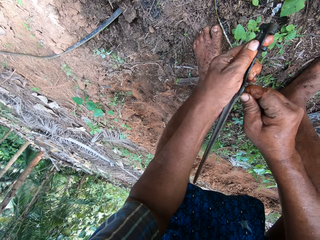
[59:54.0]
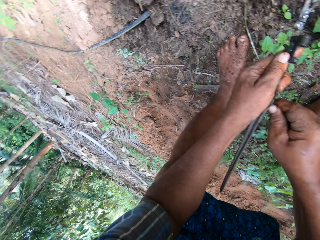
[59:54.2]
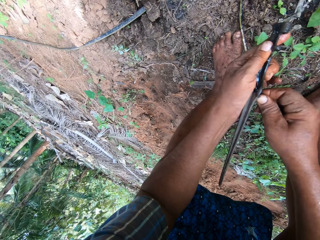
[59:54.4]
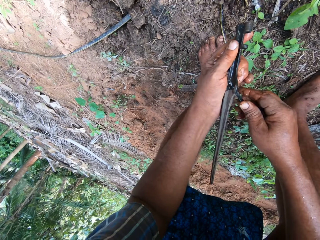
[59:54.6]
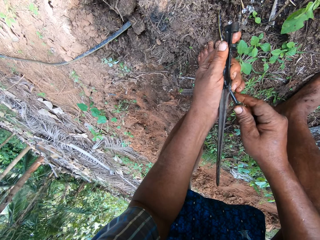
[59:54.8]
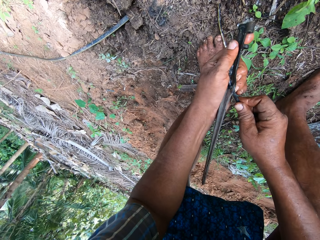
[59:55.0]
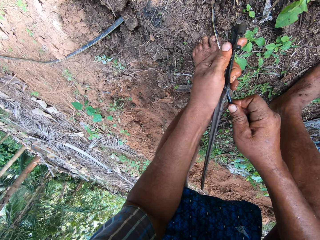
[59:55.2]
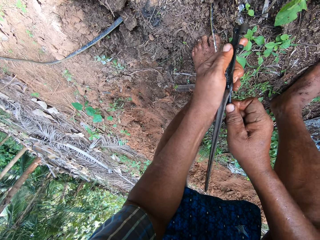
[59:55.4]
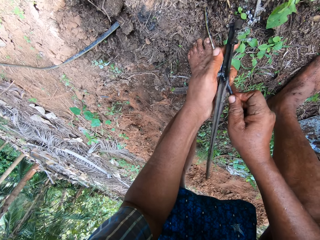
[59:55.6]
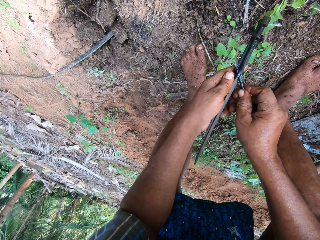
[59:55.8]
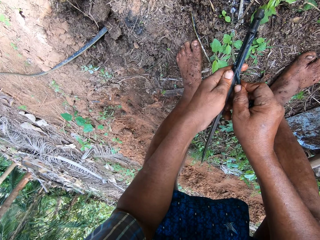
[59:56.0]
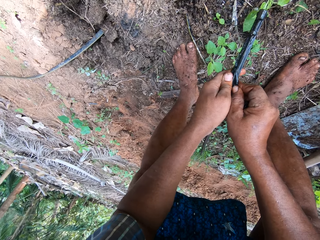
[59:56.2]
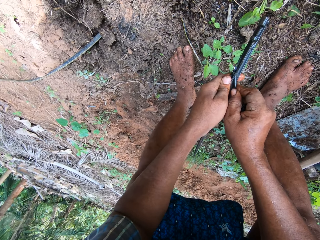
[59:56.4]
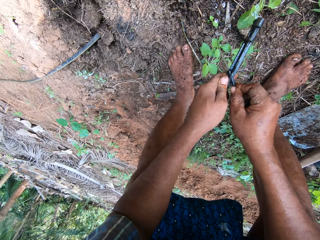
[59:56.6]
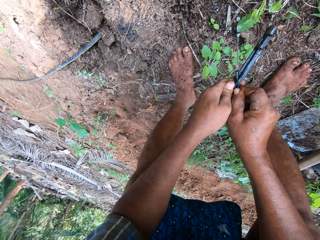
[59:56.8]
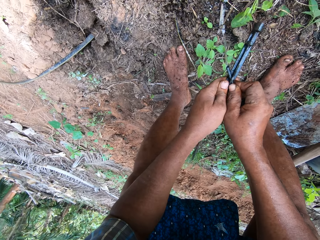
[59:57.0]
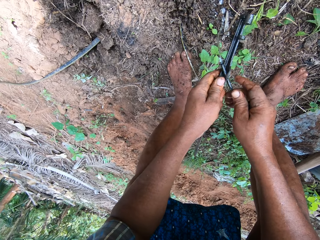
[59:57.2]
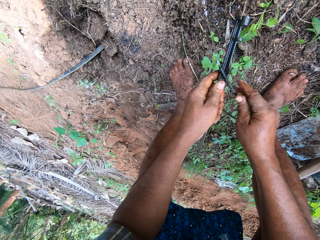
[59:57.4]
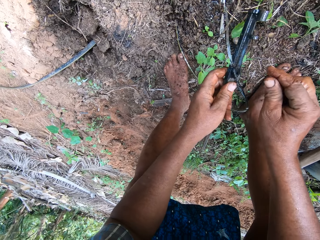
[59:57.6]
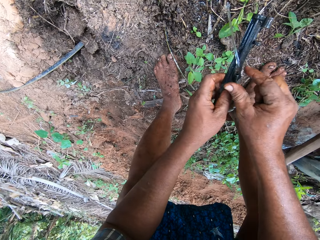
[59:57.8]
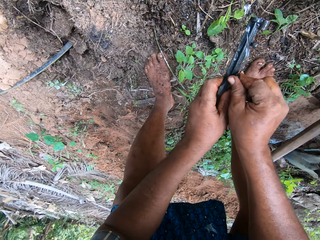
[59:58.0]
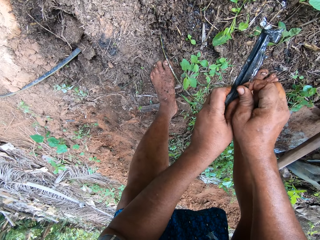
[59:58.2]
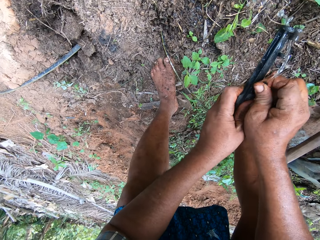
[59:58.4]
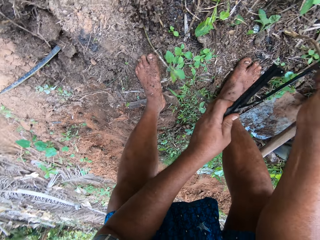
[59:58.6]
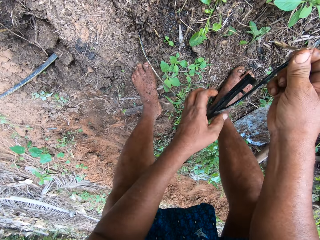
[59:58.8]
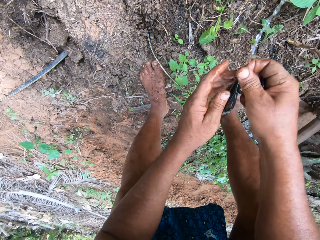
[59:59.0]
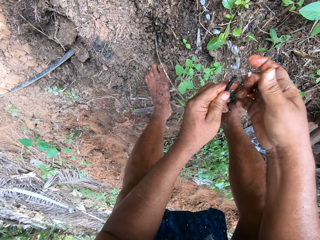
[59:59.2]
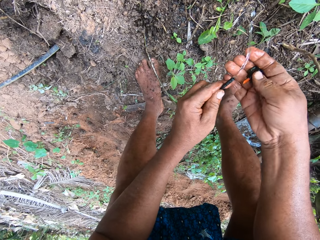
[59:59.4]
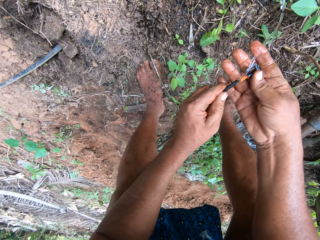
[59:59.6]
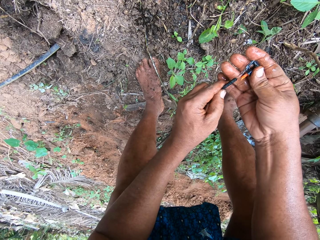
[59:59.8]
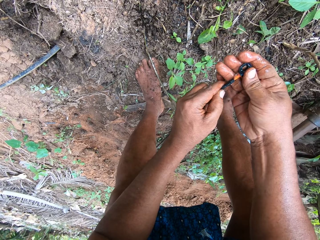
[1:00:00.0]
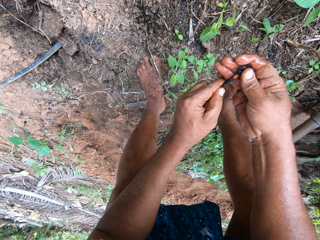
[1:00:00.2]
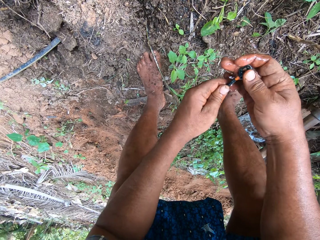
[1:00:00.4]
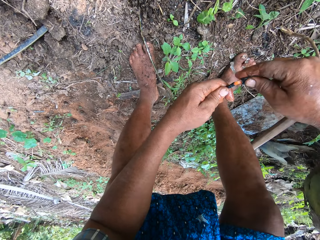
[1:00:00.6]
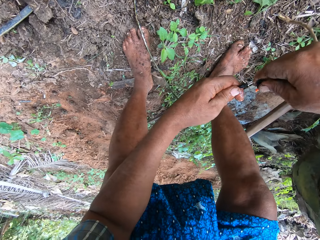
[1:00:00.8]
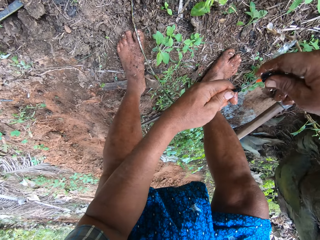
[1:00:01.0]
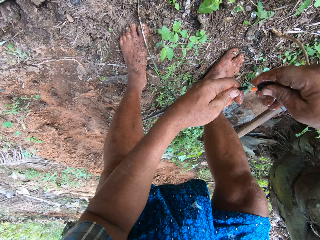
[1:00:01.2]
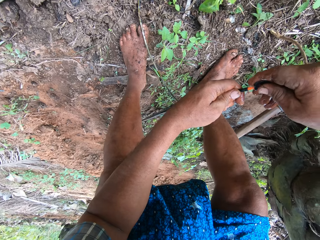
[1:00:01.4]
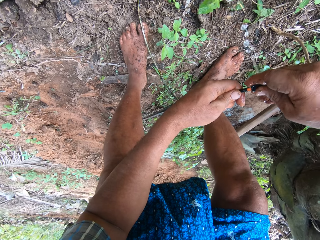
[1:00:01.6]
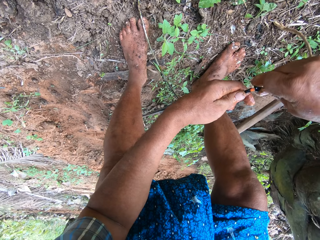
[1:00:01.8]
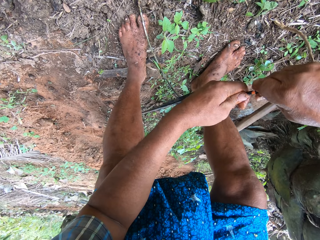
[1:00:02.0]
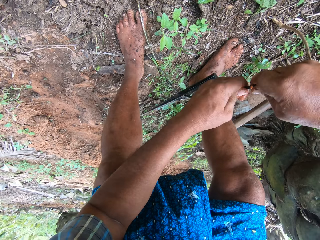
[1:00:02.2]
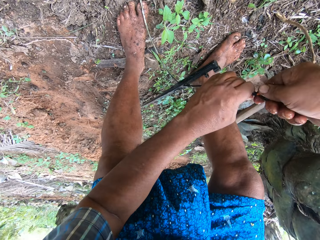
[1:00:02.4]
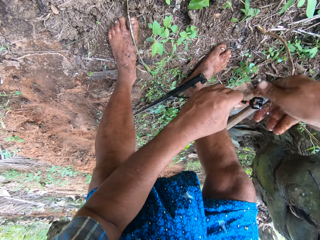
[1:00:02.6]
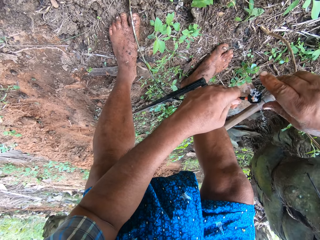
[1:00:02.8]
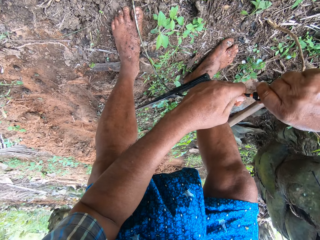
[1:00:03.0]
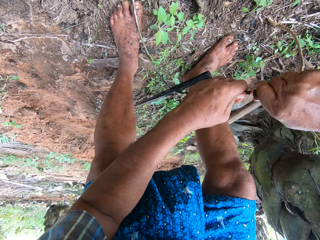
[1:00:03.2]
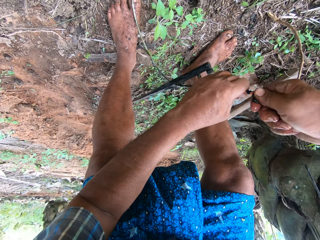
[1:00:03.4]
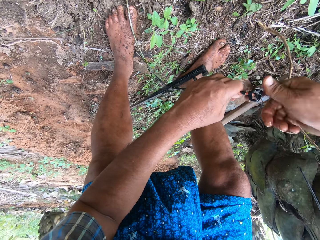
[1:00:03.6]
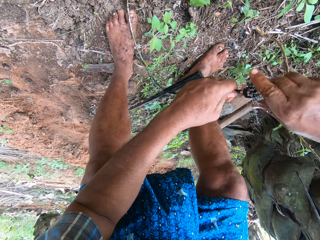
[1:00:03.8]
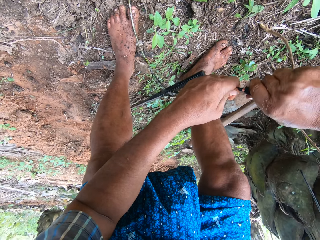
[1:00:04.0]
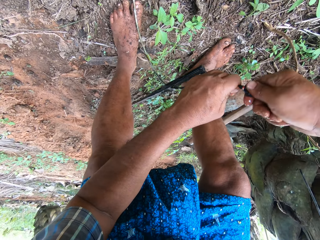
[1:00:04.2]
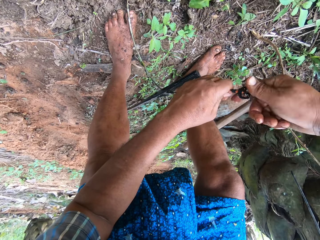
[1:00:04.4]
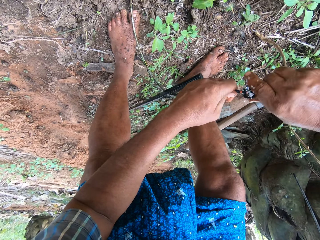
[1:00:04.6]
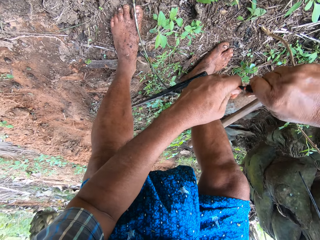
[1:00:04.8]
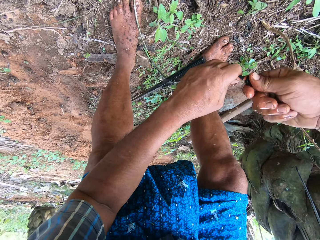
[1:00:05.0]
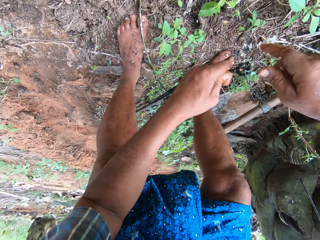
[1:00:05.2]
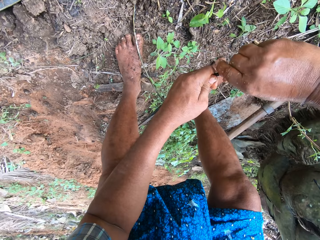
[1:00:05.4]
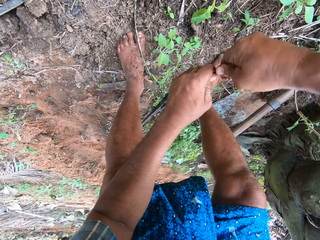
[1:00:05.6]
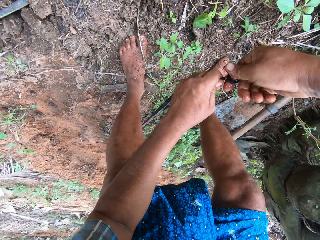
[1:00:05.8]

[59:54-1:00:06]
The camera wearer fixes the water pipe against the sprinkler holder. They pull the water pipe. They hold the water pipe. They close the water pipe.

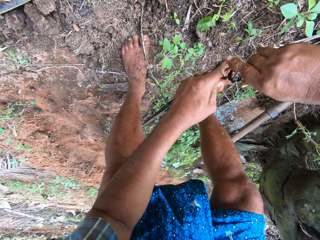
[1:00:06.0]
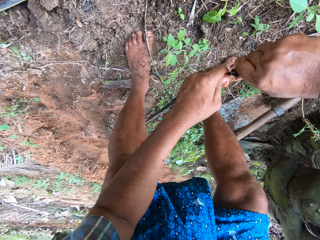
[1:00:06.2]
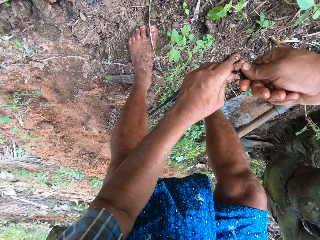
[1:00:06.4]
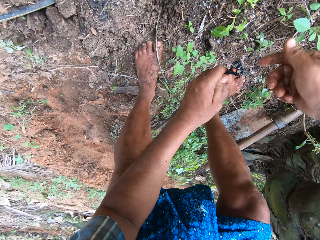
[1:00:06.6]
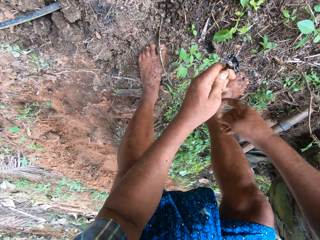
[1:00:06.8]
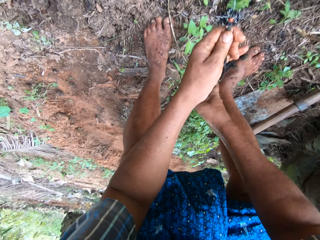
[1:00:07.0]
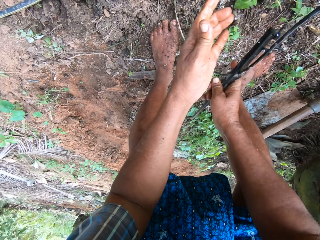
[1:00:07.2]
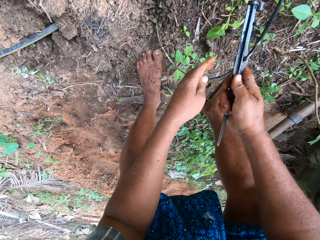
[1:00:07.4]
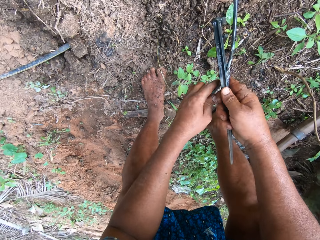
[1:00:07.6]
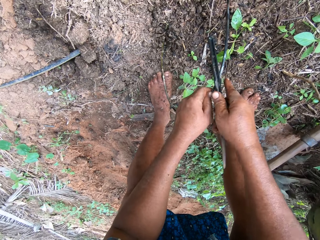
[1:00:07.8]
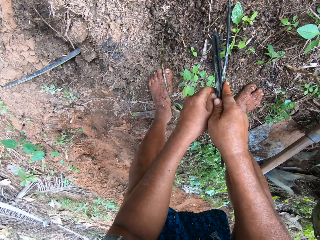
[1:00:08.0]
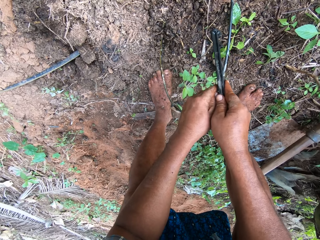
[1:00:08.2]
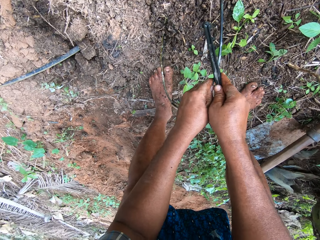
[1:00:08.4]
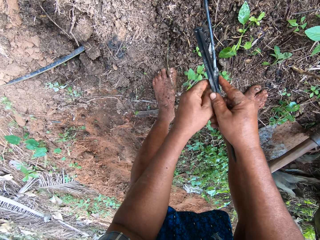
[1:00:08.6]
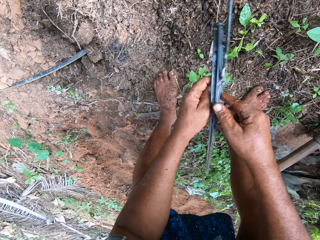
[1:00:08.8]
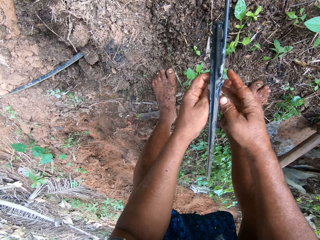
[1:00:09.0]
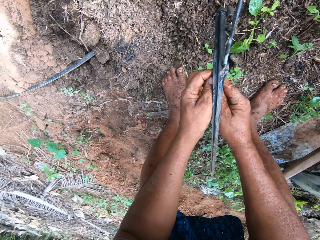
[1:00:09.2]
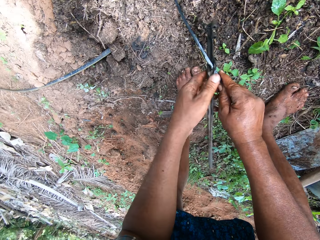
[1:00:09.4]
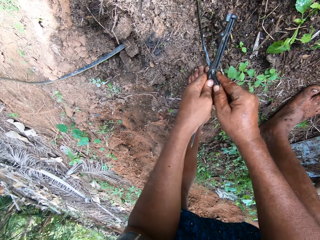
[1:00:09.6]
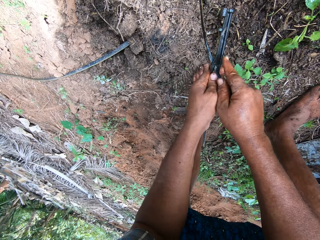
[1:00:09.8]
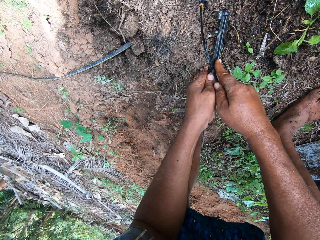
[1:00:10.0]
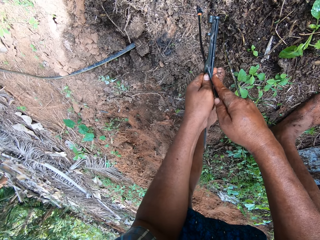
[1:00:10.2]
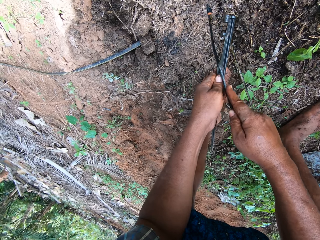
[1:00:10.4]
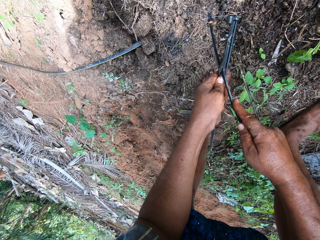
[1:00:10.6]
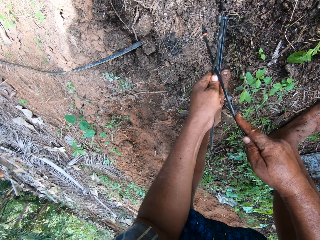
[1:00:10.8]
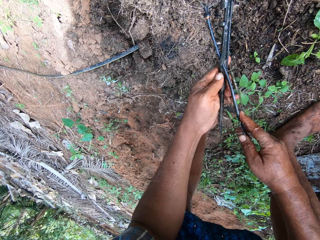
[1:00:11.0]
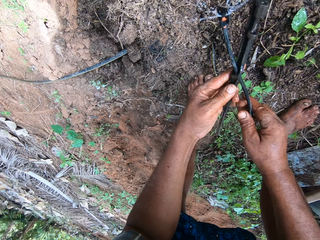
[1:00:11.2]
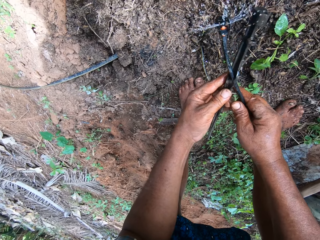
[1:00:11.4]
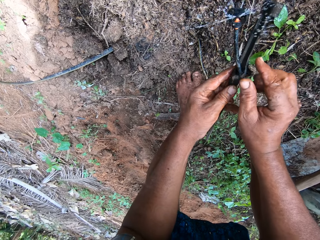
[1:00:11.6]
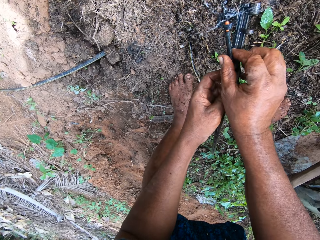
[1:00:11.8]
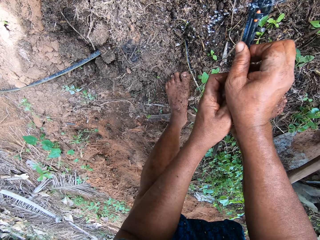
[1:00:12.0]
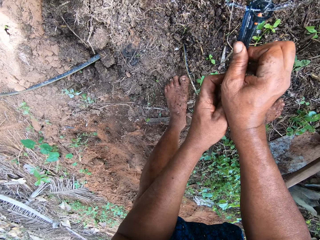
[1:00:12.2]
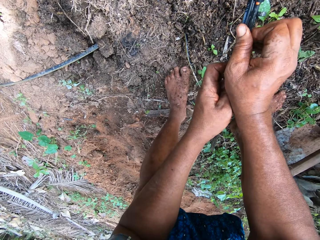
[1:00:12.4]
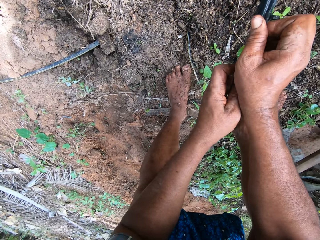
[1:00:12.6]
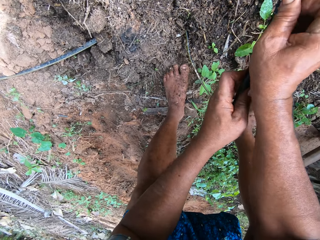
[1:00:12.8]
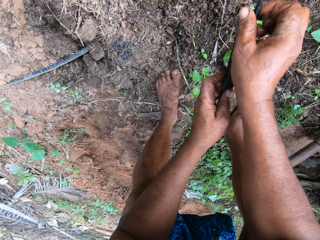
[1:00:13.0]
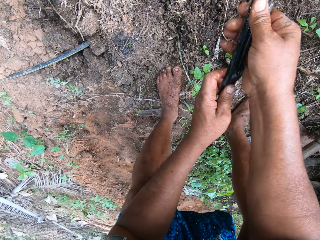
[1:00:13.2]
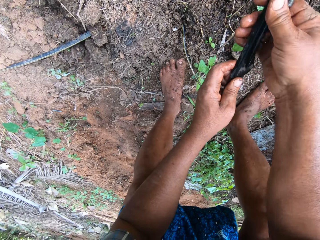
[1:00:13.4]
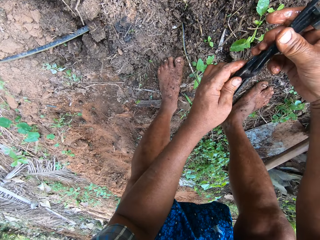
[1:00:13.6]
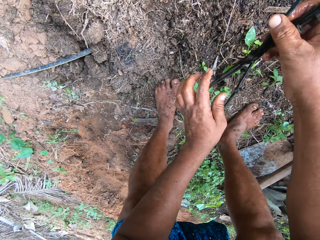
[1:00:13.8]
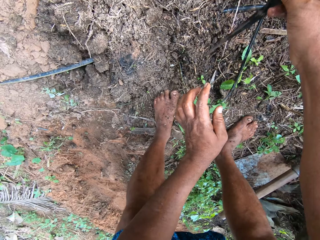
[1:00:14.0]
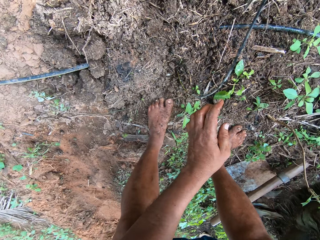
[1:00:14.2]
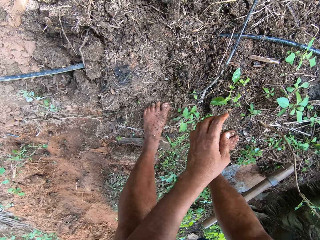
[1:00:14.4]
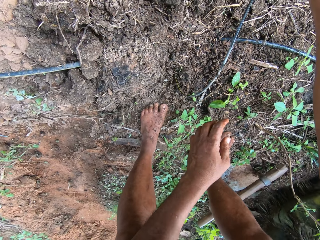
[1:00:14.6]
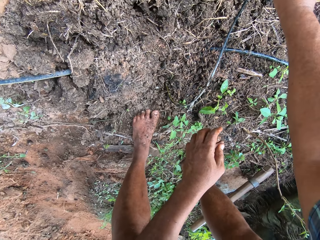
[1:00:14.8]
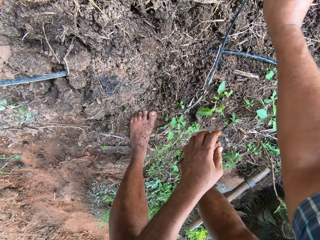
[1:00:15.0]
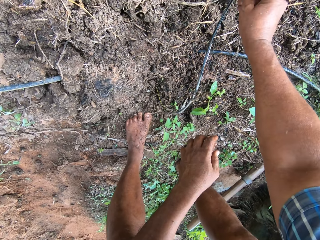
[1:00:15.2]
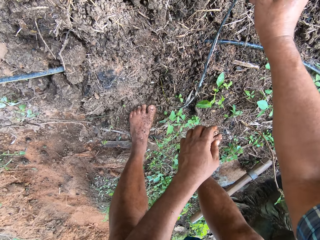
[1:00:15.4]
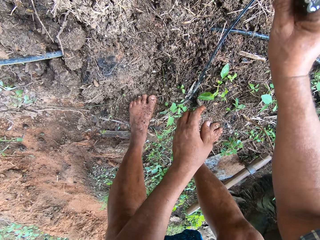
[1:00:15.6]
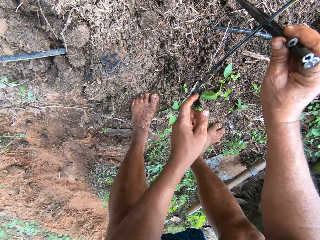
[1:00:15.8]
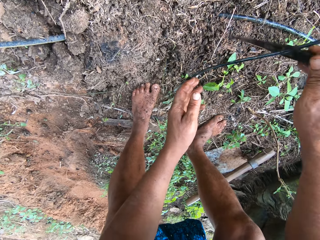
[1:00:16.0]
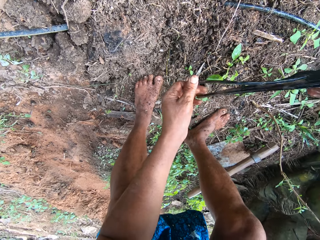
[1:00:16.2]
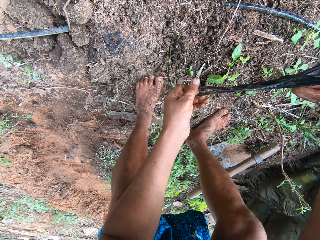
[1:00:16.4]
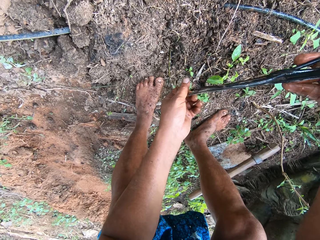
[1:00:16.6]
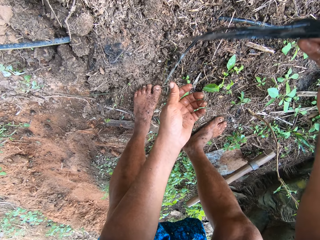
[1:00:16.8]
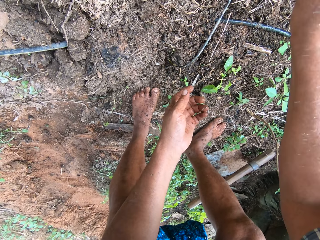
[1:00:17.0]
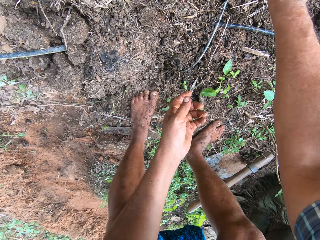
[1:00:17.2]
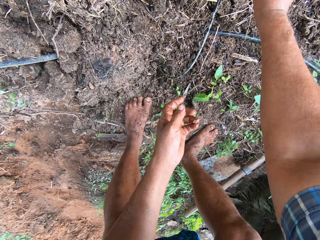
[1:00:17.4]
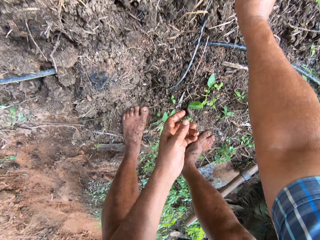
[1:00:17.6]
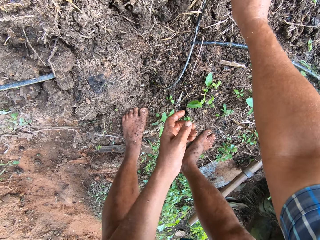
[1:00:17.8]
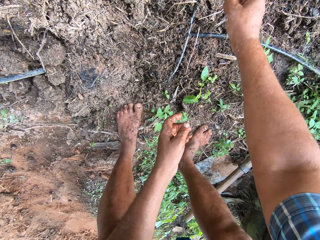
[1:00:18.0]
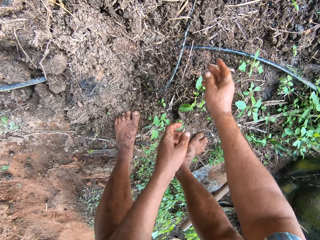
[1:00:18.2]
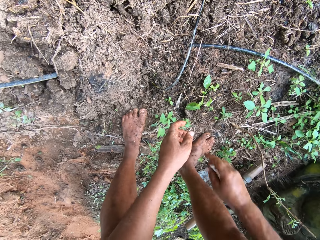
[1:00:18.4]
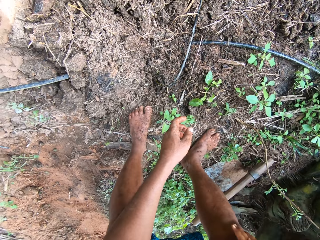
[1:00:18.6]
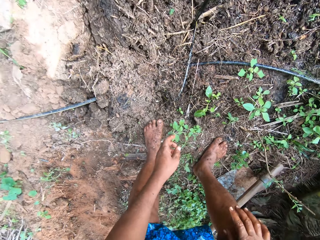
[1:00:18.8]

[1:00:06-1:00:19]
The camera wearer holds the water pipe. They turn the sprinkler holder. They pull the water pipe. They hold the sprinkler holder. They fix the sprinkler holder on the ground. They hold the sprinkler holder. They put the sprinkler holder on the ground.
